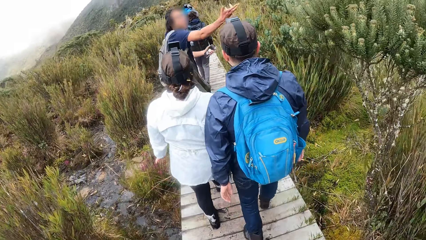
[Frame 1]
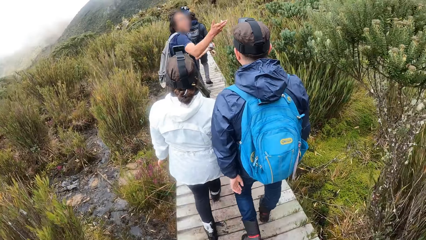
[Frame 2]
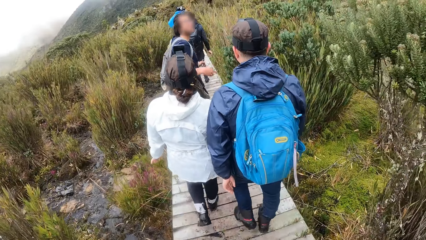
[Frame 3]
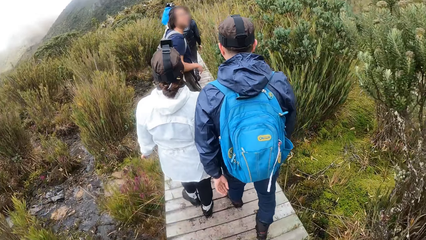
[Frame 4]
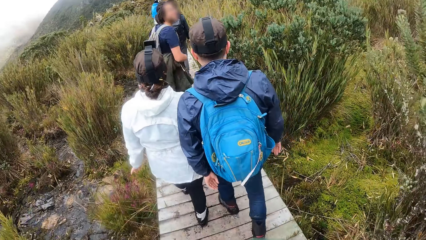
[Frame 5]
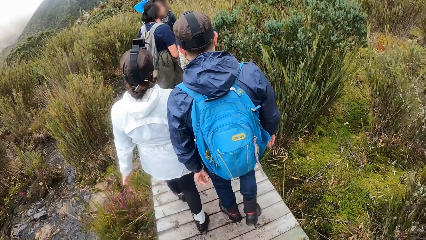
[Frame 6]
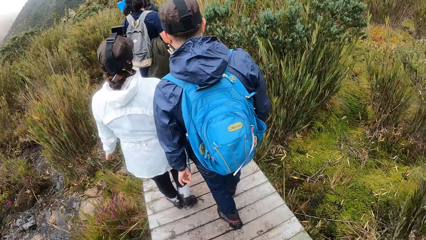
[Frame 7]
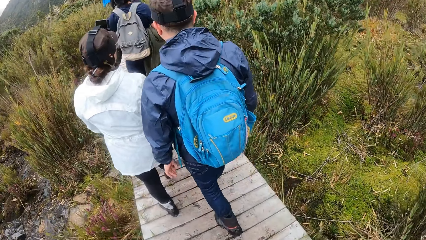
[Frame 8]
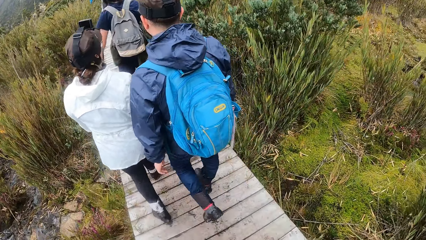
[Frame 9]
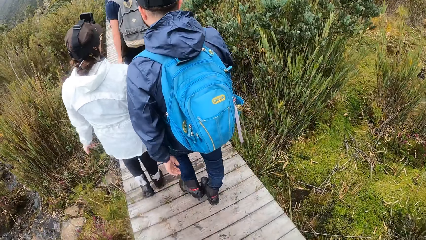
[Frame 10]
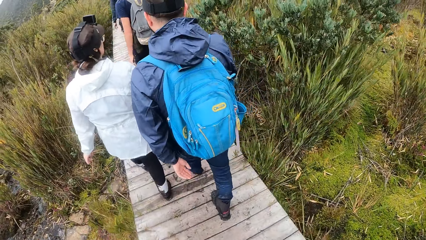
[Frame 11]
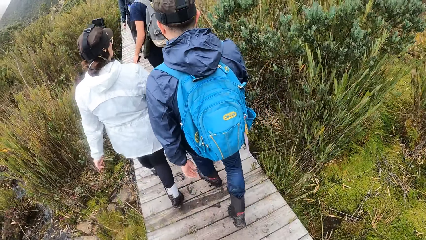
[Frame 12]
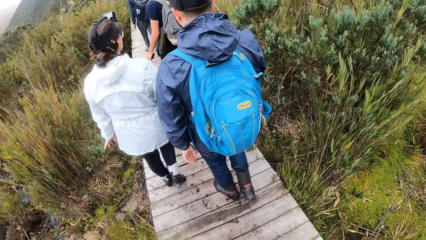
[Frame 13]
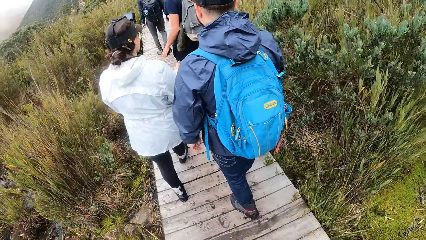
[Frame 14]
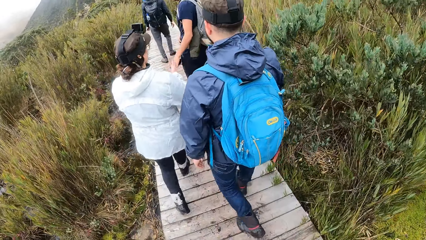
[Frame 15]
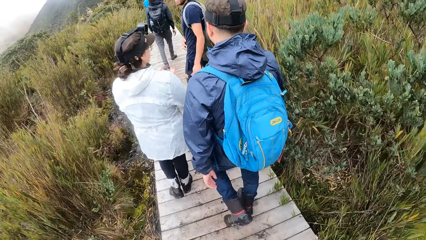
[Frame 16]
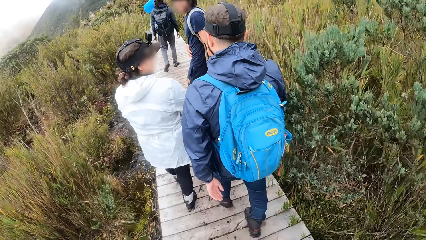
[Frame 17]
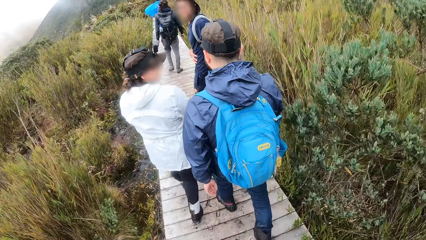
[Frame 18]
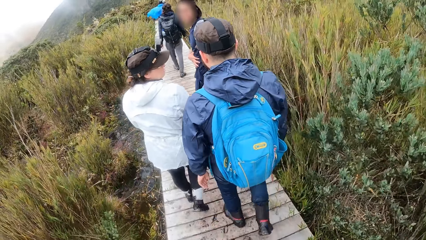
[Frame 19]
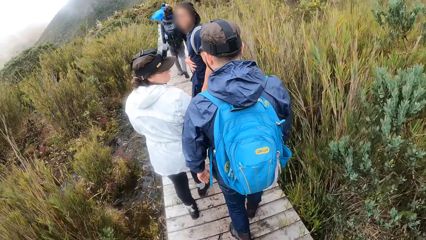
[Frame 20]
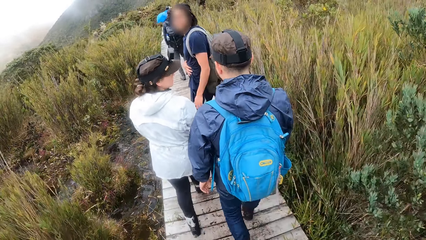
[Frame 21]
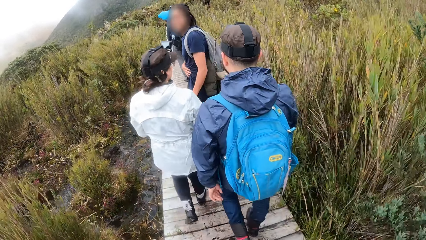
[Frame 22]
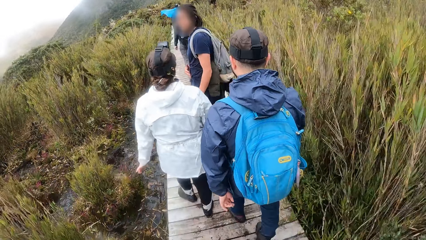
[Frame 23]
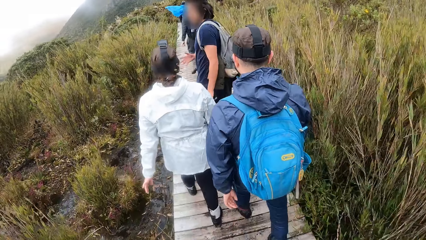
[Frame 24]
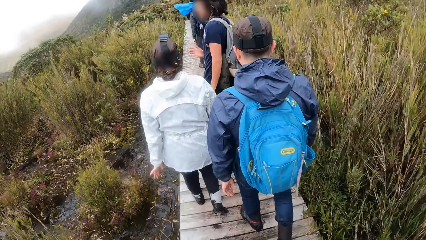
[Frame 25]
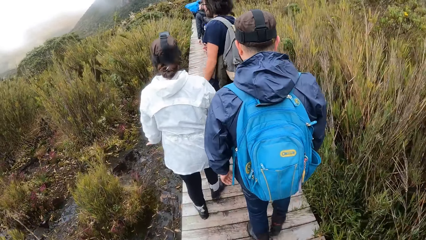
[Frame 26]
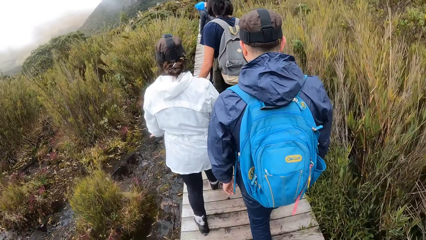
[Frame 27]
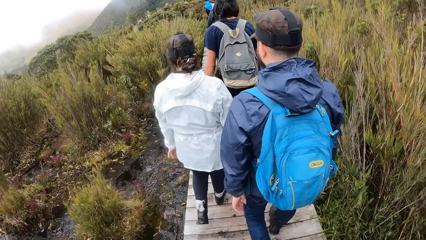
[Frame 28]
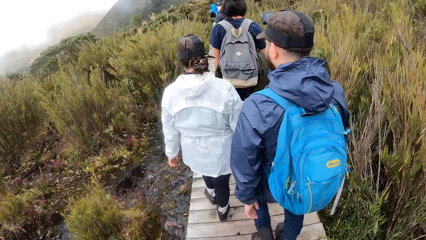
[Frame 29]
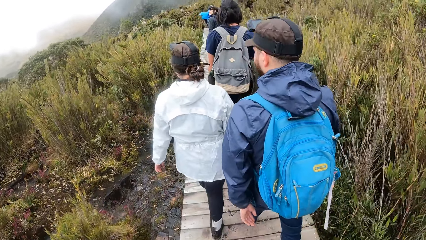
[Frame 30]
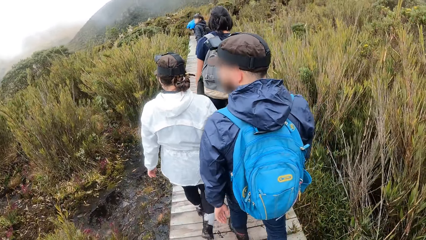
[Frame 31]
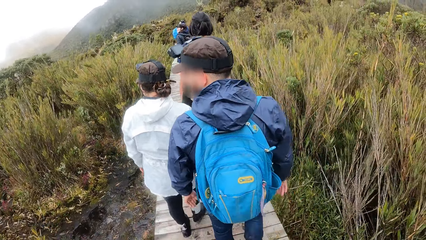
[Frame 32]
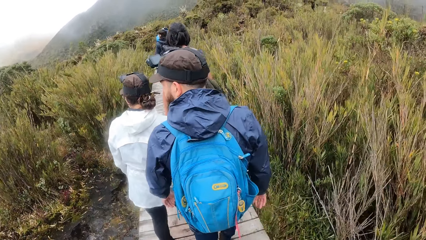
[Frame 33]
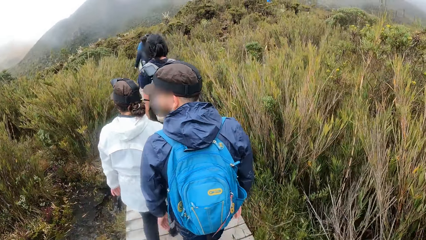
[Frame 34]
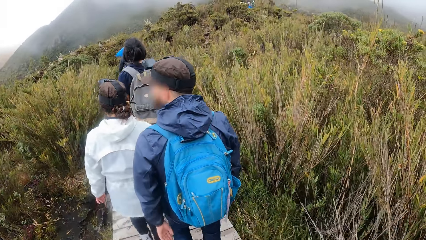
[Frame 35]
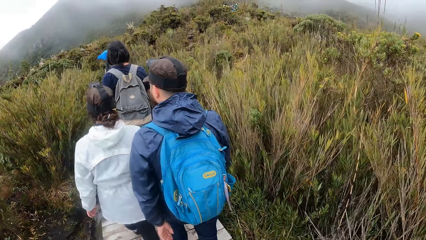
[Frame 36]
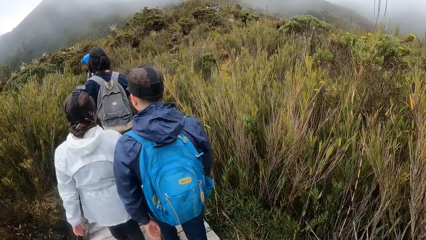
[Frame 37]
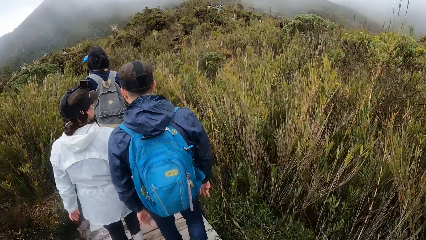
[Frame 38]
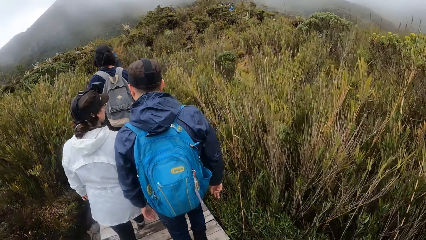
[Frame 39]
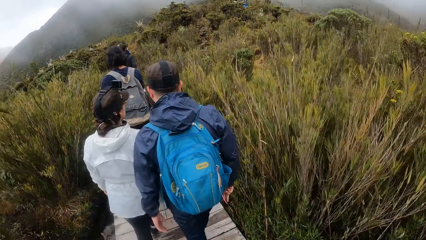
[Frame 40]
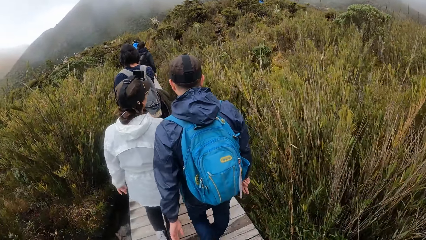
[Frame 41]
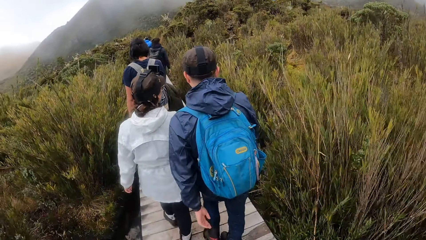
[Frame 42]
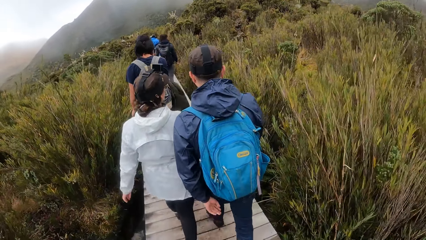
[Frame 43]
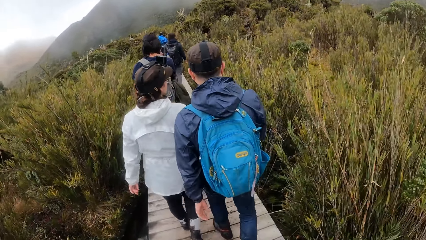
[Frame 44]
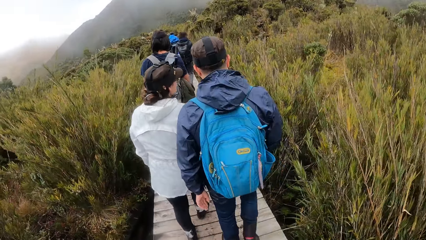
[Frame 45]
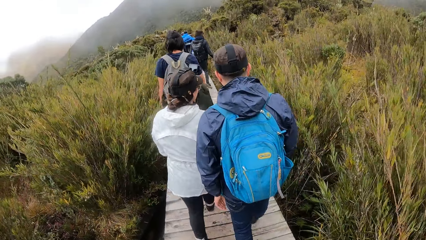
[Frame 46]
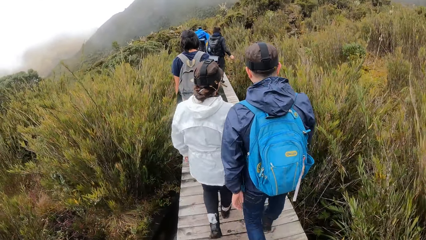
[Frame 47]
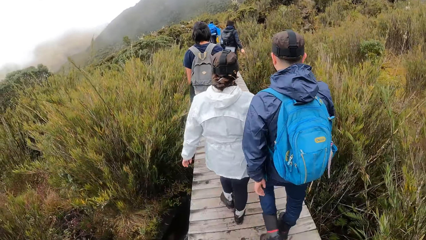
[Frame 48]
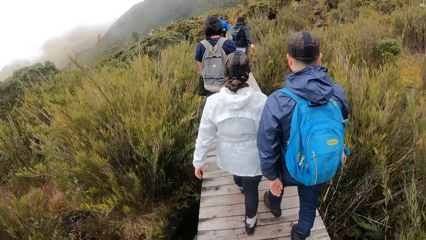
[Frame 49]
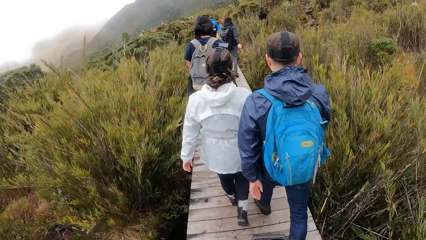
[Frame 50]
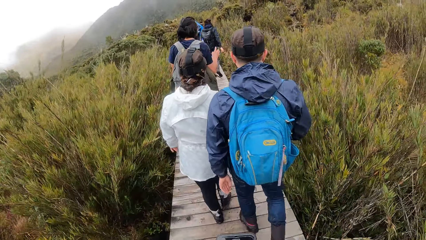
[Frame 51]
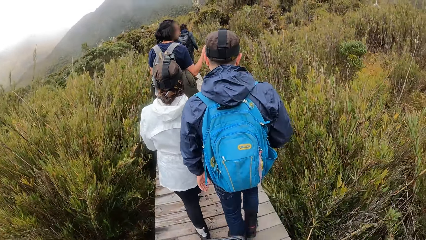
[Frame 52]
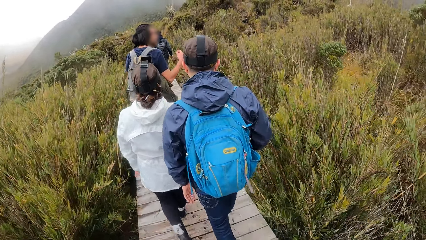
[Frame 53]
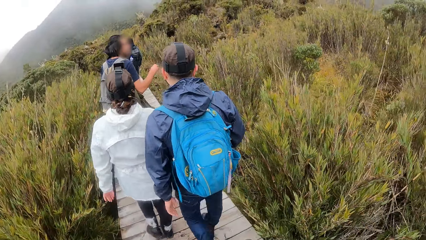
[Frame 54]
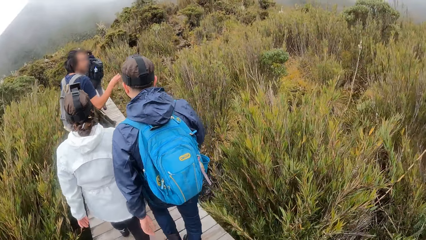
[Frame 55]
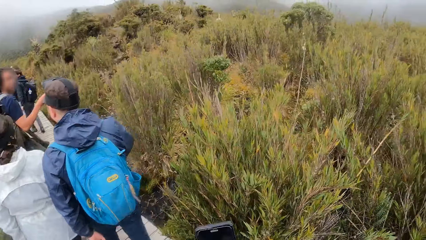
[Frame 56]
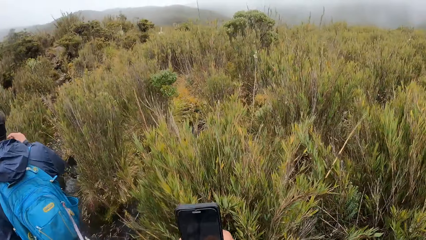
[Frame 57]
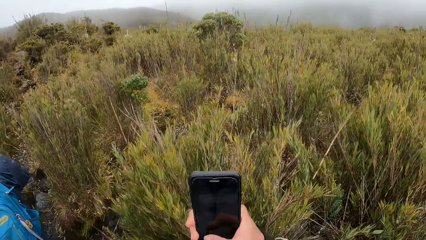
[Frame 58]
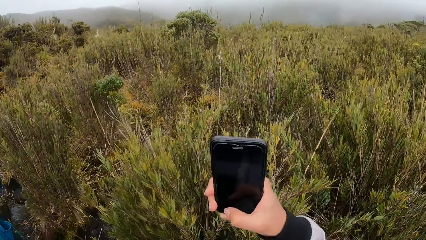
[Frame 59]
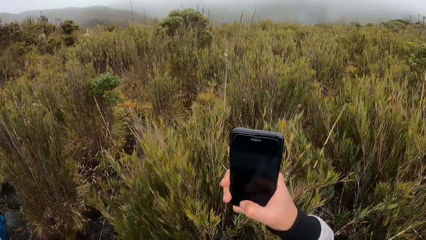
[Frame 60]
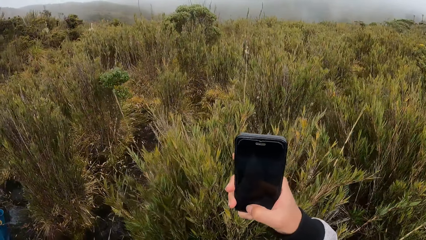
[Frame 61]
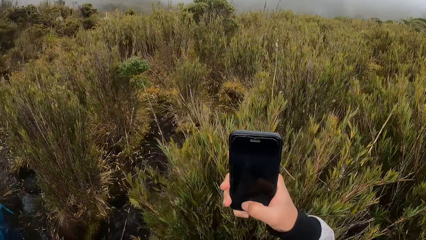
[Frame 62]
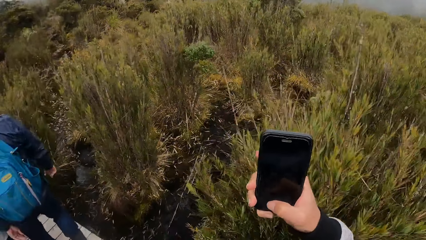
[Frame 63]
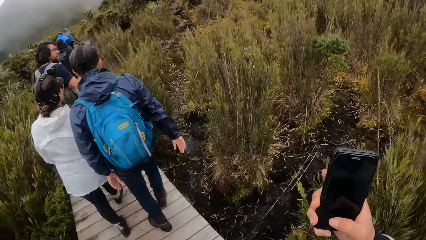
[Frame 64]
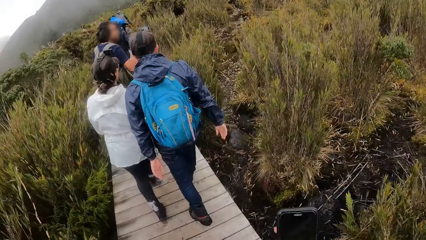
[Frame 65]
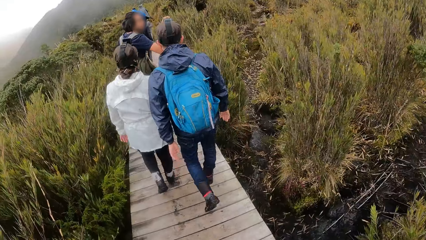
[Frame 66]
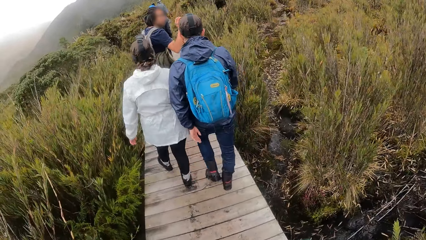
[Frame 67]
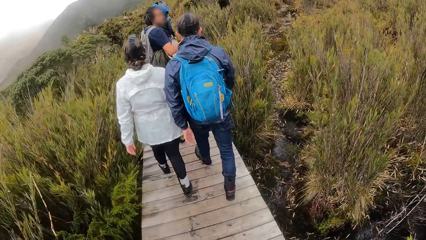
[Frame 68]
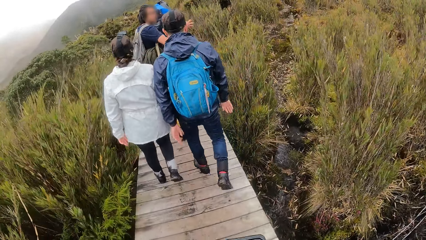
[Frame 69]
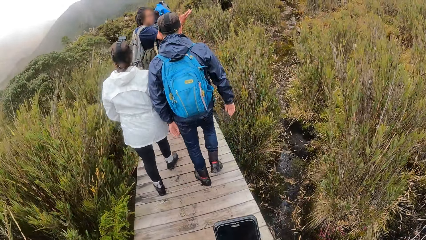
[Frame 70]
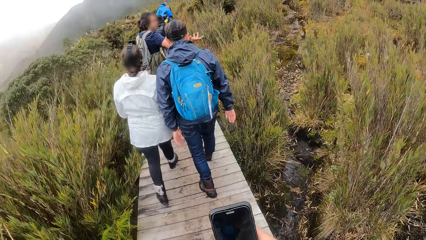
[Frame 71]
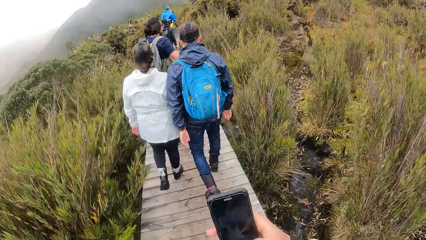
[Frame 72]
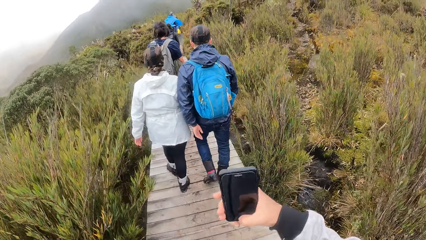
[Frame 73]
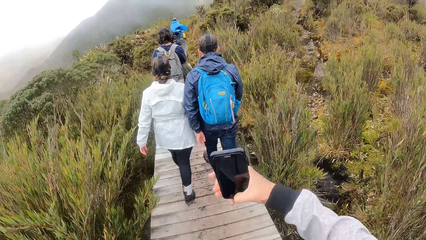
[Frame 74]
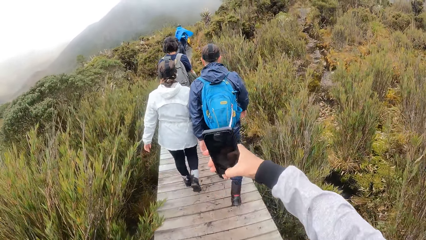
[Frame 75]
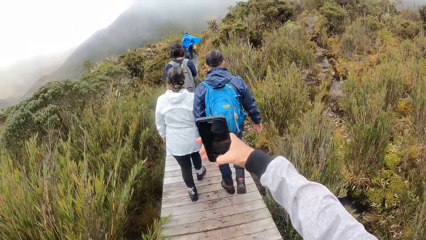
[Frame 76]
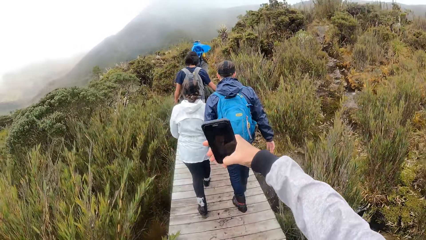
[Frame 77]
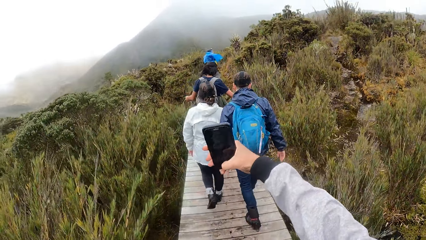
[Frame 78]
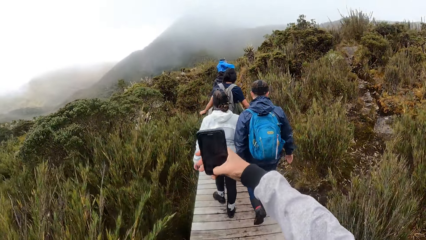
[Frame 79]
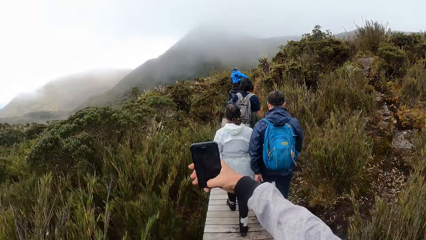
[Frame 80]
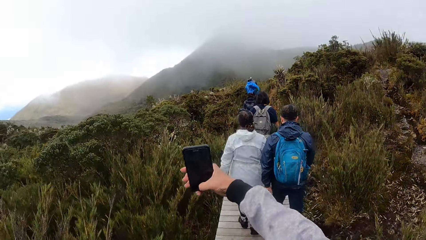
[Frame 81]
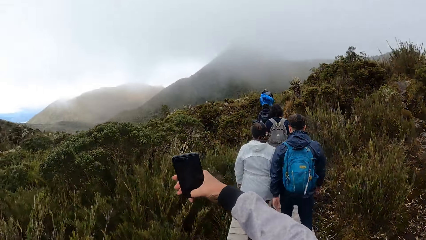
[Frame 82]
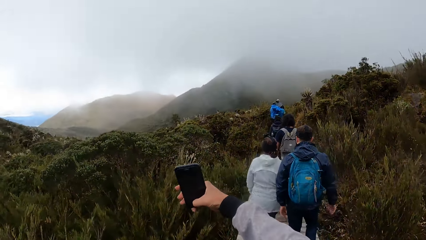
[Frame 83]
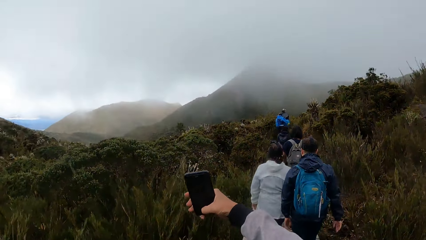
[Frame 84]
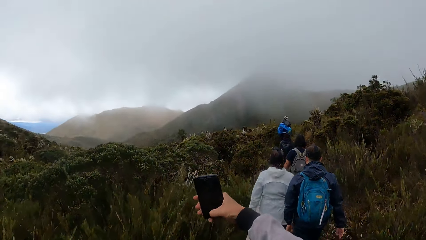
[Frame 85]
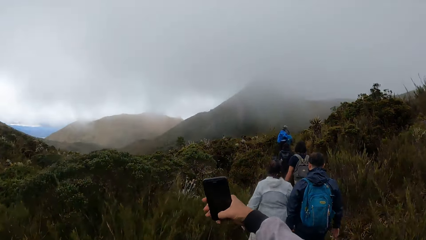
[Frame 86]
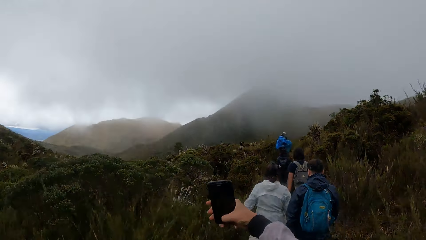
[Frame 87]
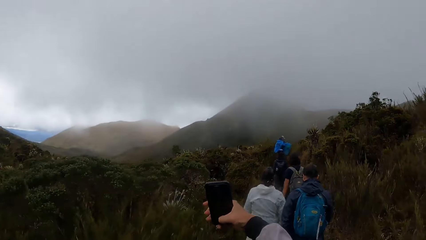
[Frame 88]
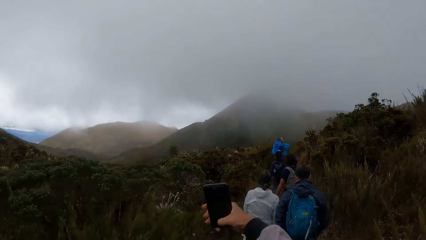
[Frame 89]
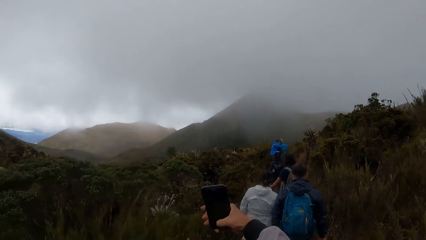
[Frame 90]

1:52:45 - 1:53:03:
A person talks to two other persons. The camera wearer walks around. The first person talks to the other persons. The camera wearer walks around. He raises a phone with his right hand. He uses the phone. He lowers the phone with his right hand. The first person talks to the other persons. The camera wearer uses the phone. He raises the phone with his right hand.
